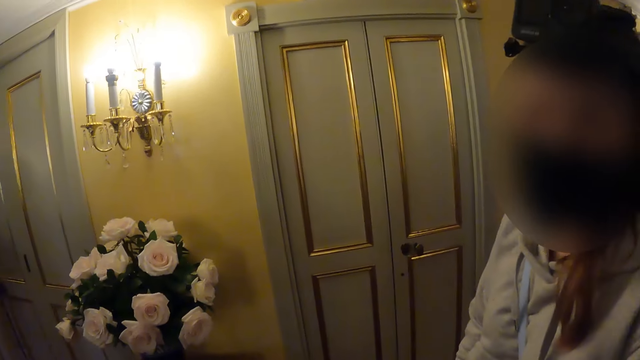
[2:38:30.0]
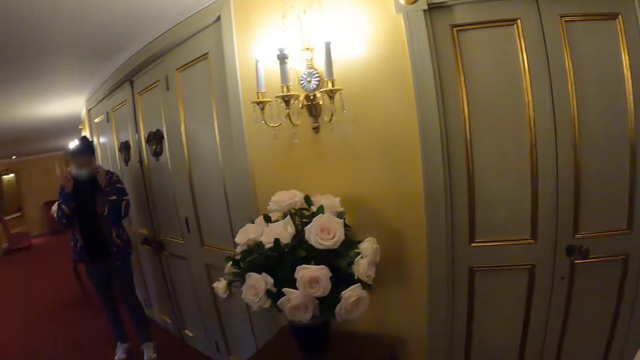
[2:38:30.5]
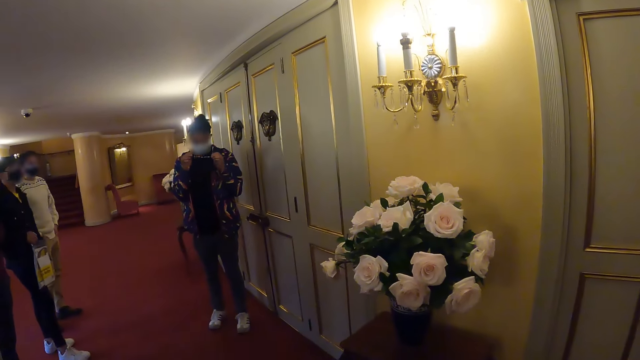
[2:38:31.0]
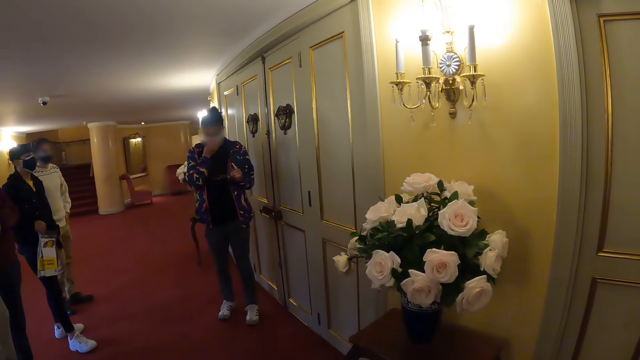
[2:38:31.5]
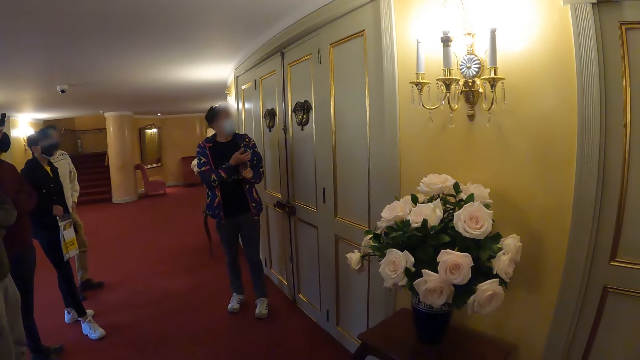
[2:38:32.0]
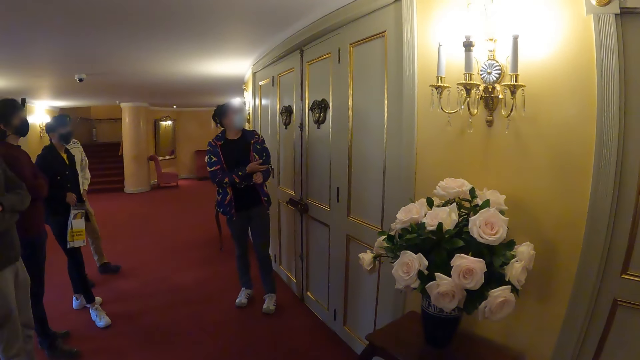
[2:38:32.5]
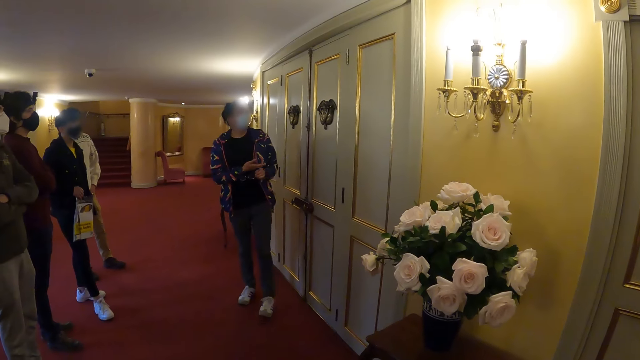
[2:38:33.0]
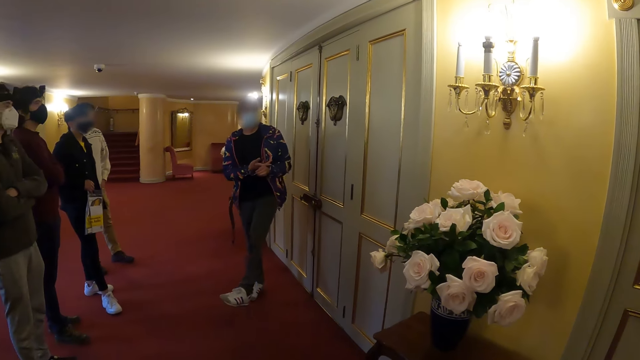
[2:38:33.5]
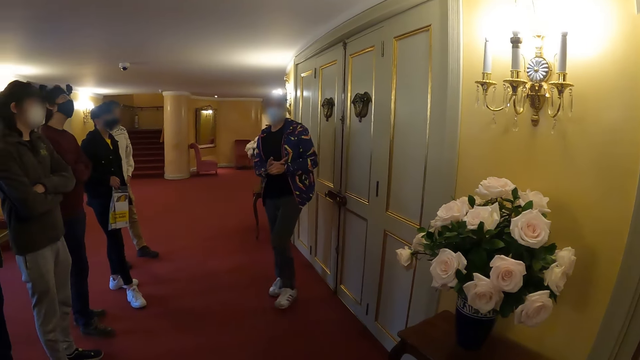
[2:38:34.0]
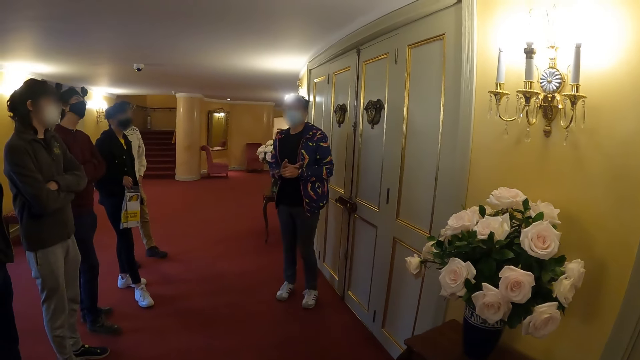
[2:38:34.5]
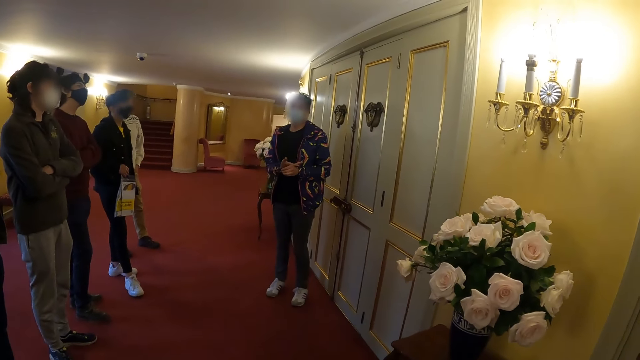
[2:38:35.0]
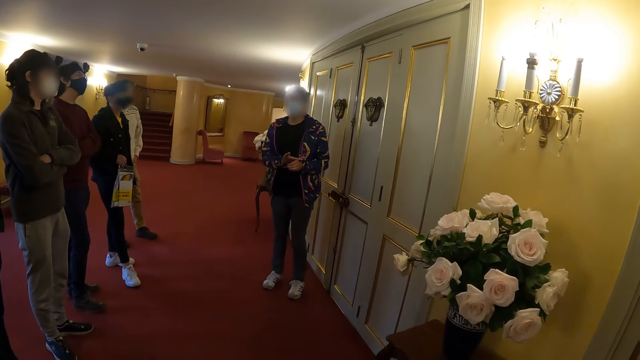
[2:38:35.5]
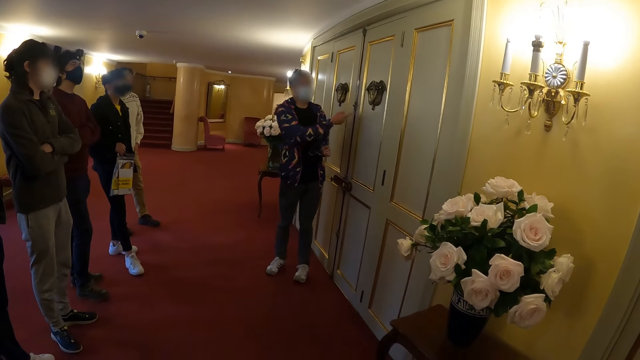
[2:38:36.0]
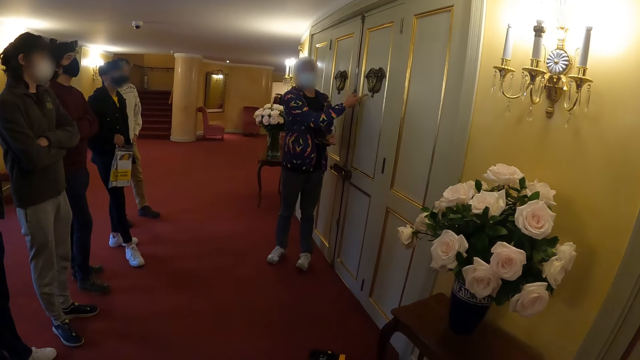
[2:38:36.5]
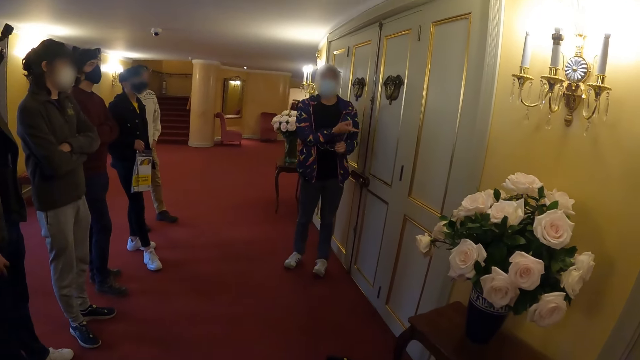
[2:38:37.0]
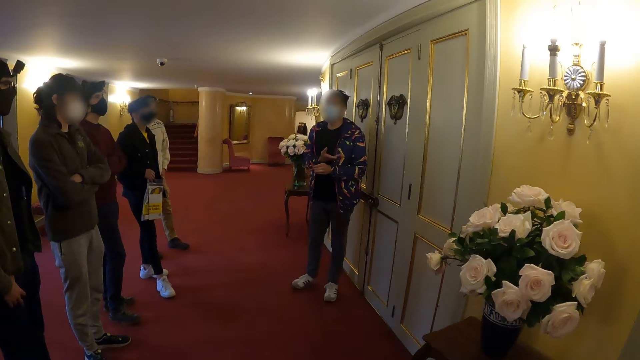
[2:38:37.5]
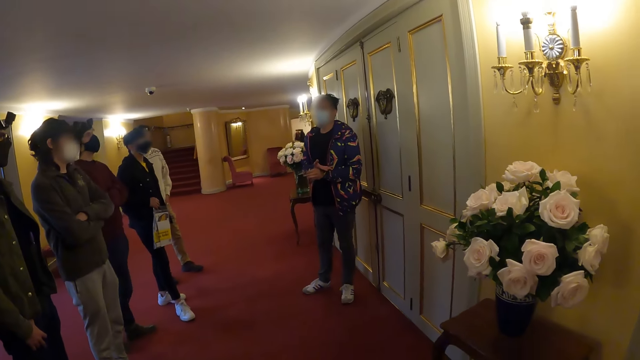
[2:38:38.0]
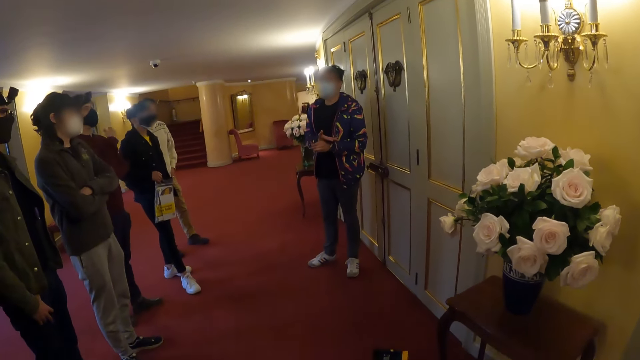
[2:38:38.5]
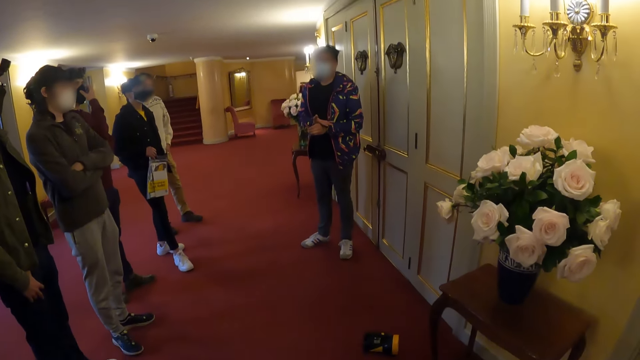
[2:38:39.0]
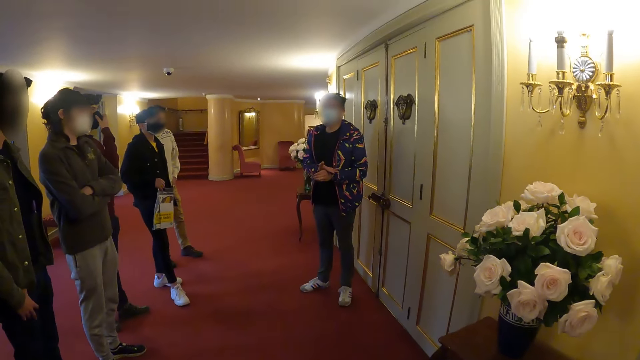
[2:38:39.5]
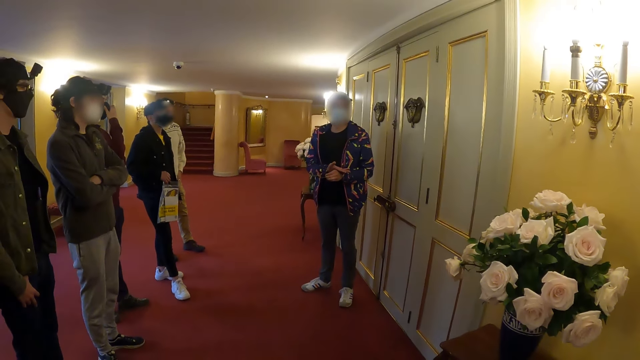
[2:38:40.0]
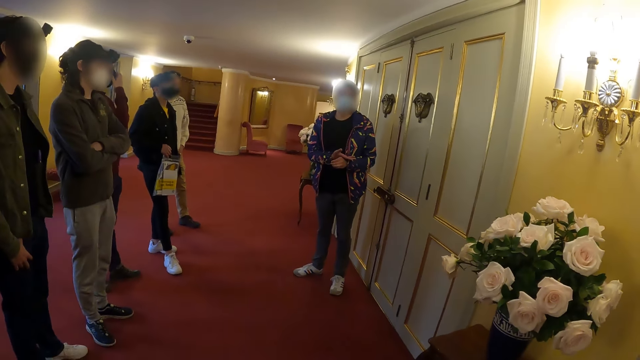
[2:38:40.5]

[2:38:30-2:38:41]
The camera wearer looks at a woman. They look at another woman.

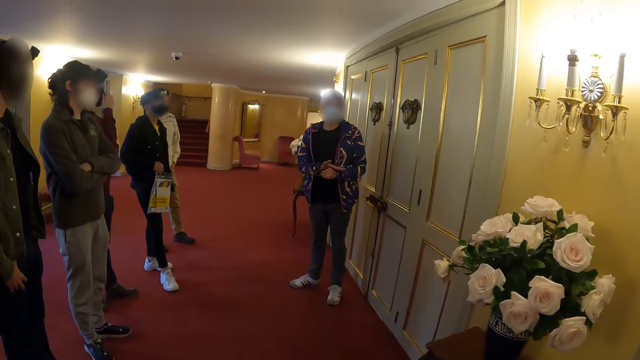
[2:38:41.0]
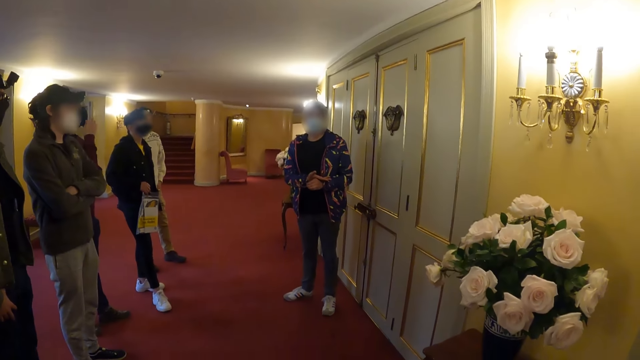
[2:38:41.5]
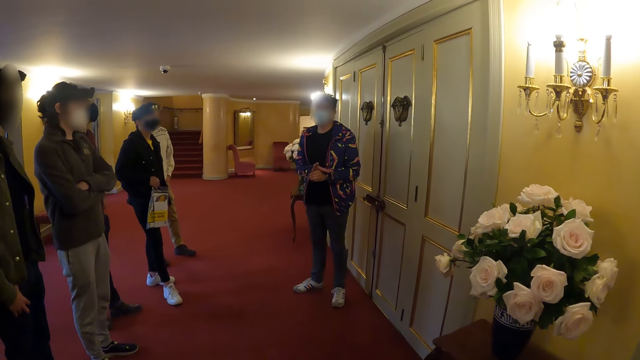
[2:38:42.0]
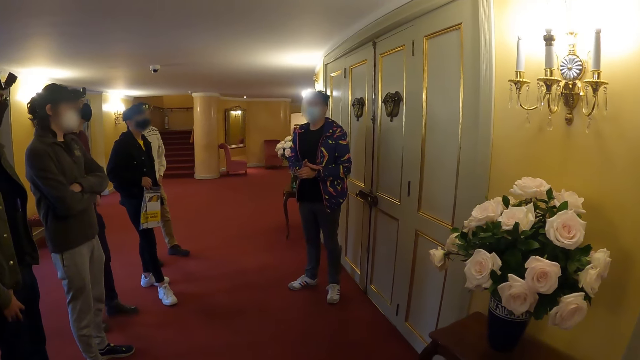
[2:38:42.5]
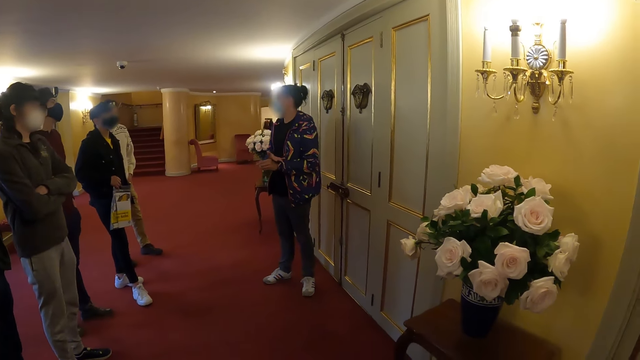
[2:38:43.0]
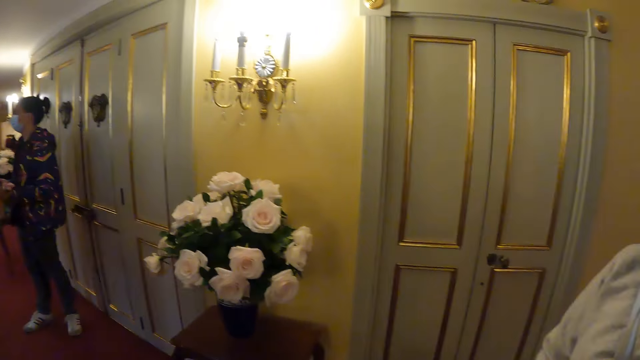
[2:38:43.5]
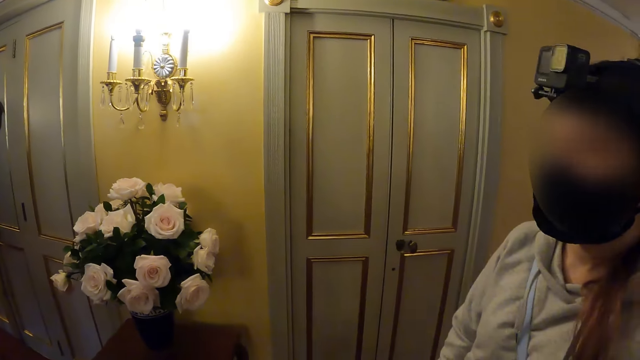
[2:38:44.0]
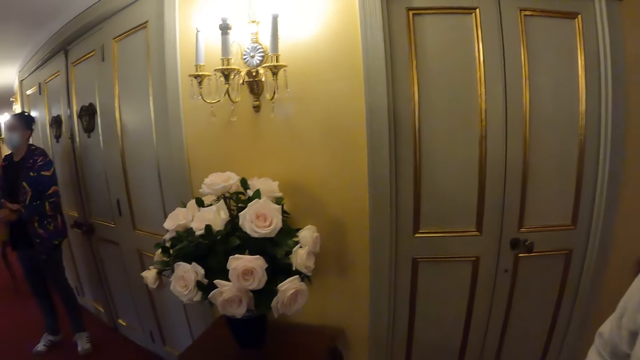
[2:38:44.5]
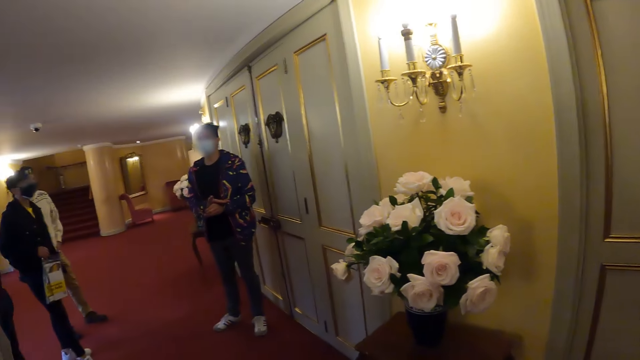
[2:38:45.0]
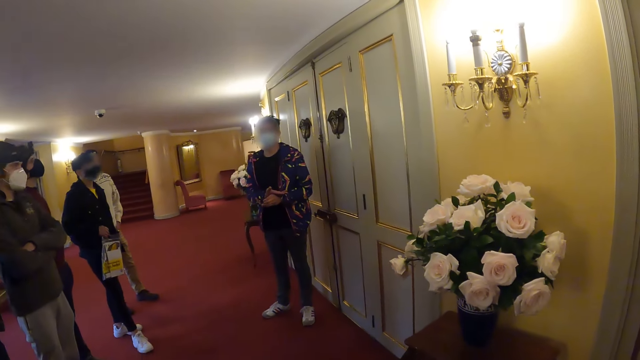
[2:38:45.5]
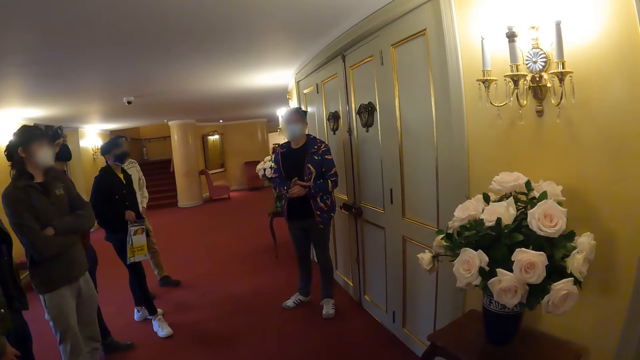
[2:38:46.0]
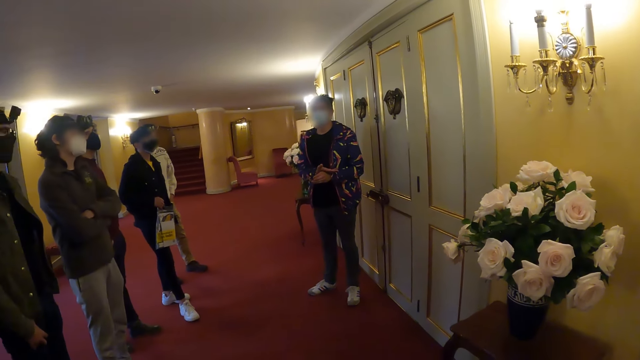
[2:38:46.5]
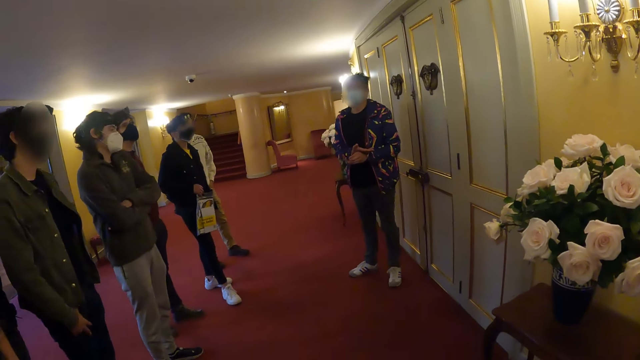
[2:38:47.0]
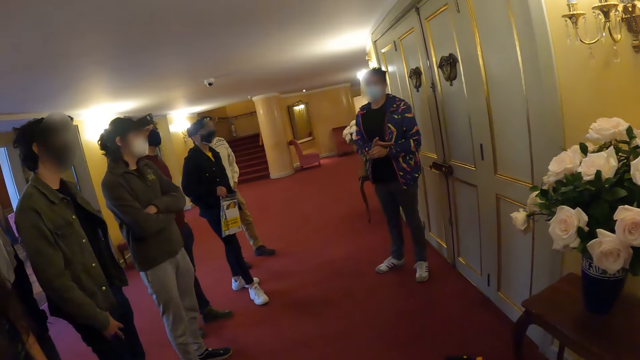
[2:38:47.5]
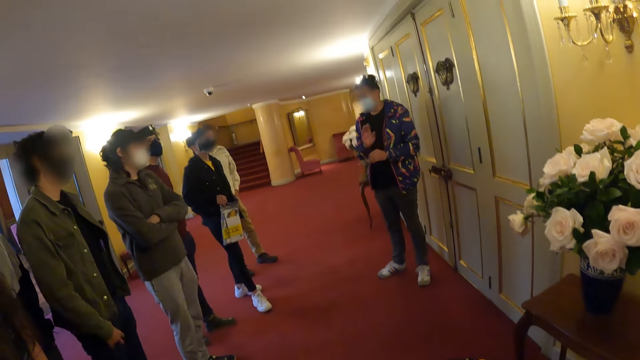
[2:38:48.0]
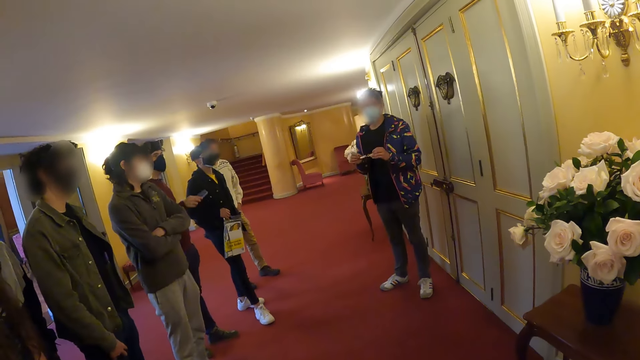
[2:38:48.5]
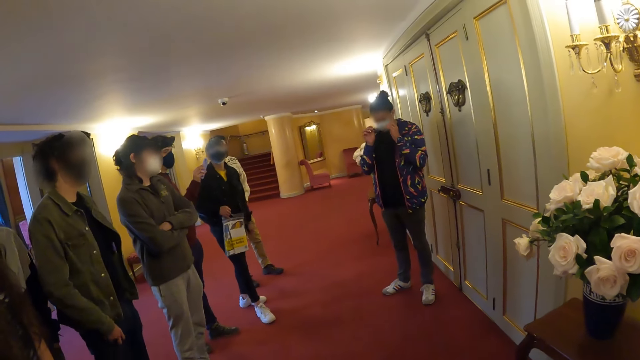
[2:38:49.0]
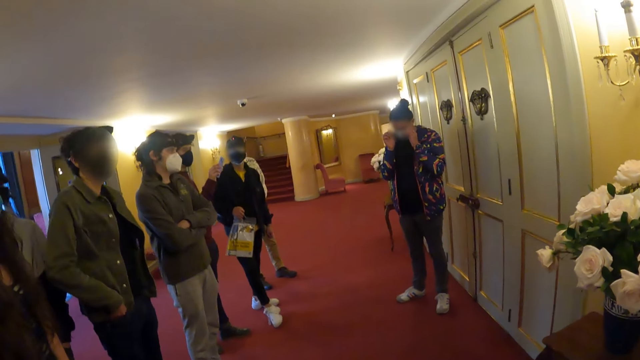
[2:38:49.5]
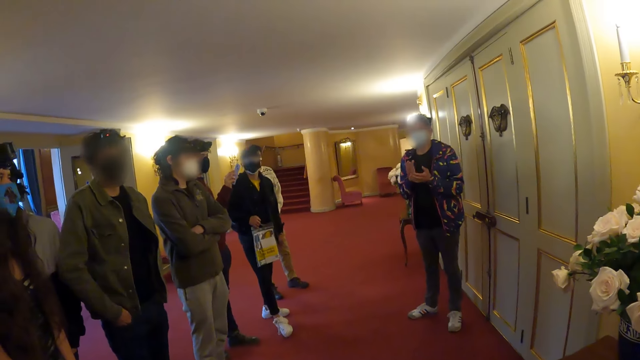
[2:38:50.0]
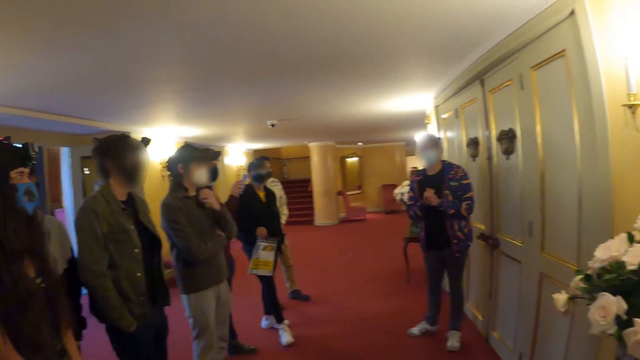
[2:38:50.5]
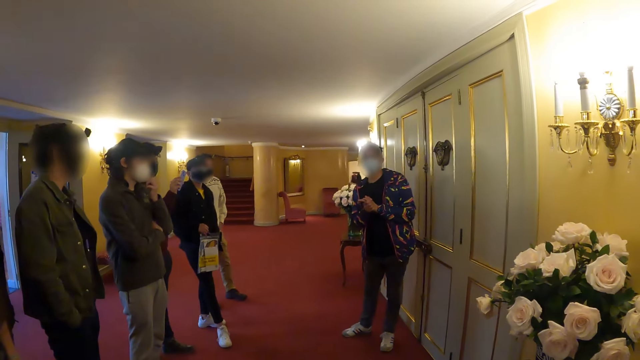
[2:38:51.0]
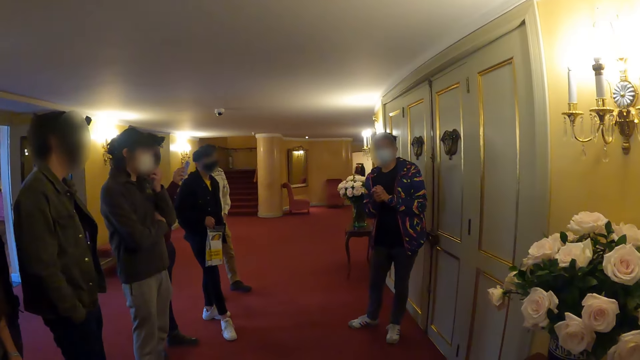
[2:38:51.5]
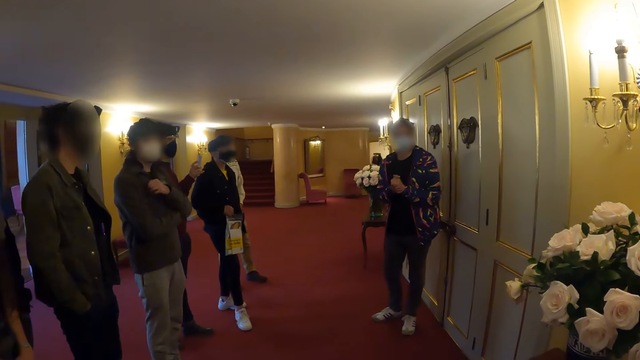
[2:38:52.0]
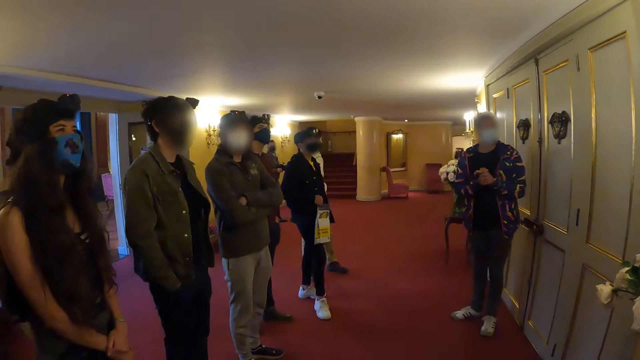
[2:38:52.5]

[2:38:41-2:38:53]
The camera wearer looks at a woman. They look at another woman.
